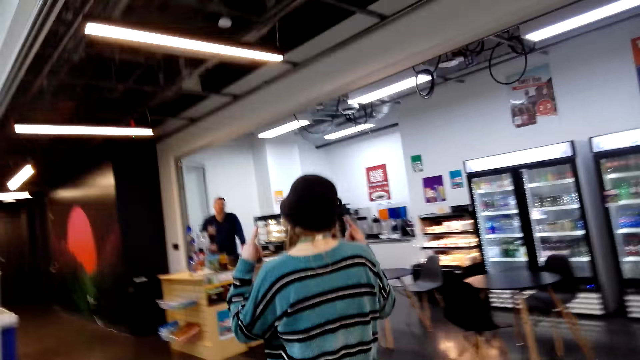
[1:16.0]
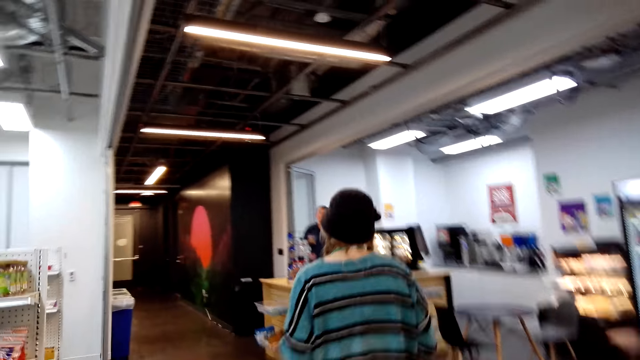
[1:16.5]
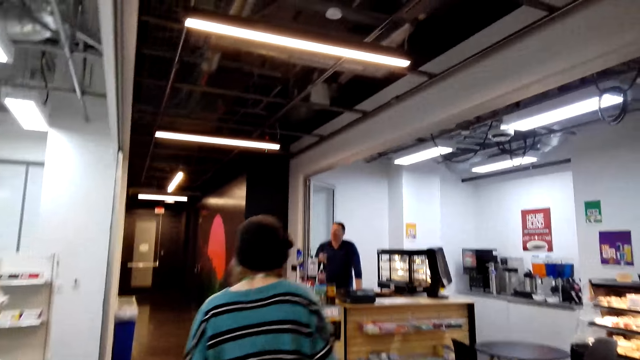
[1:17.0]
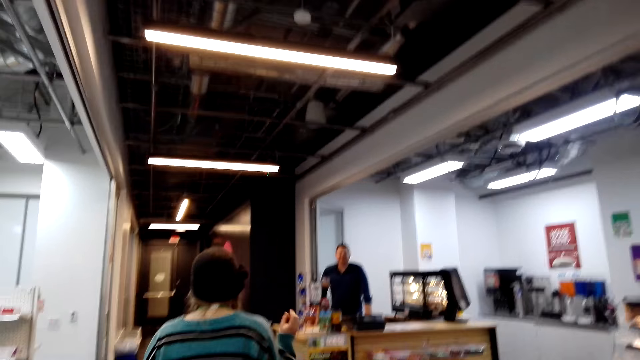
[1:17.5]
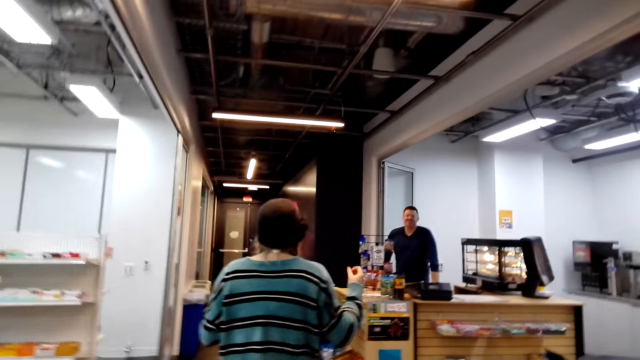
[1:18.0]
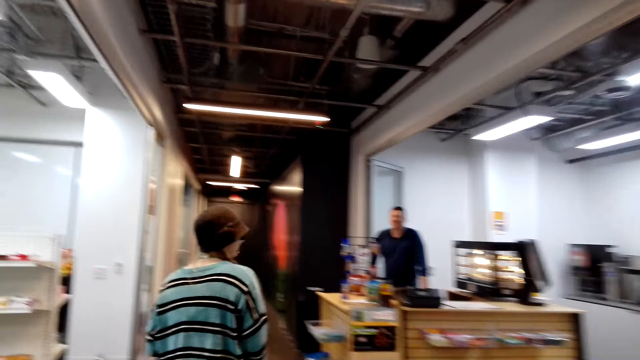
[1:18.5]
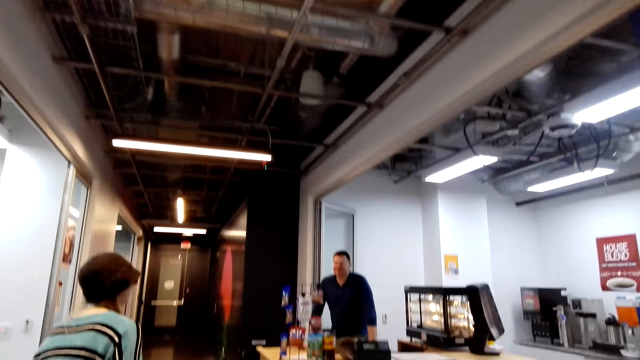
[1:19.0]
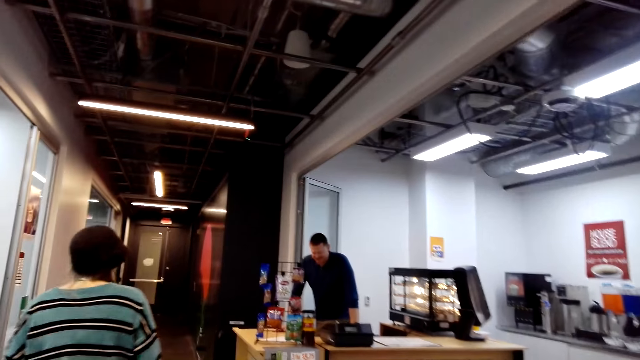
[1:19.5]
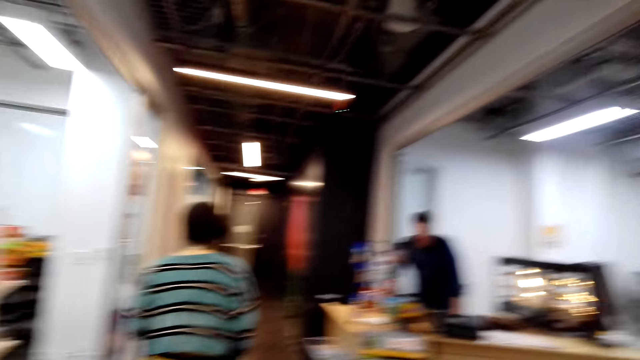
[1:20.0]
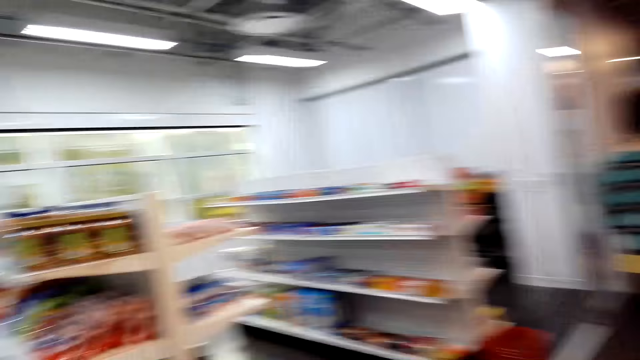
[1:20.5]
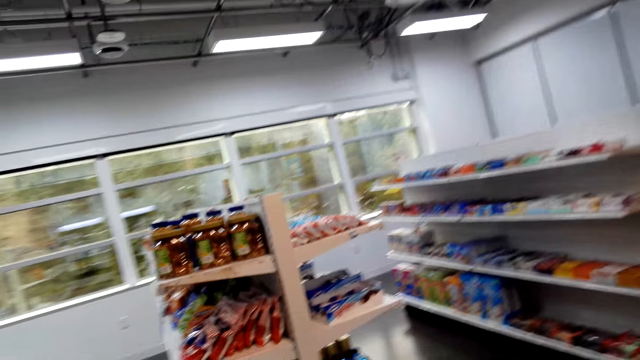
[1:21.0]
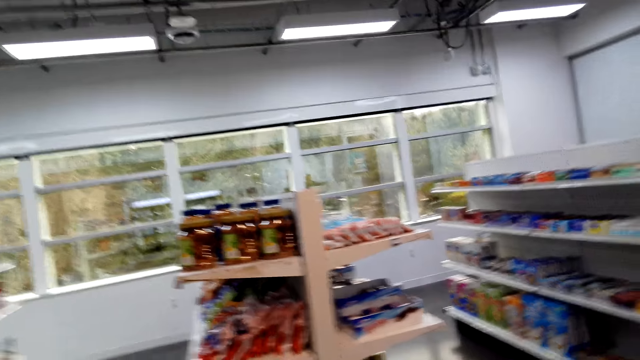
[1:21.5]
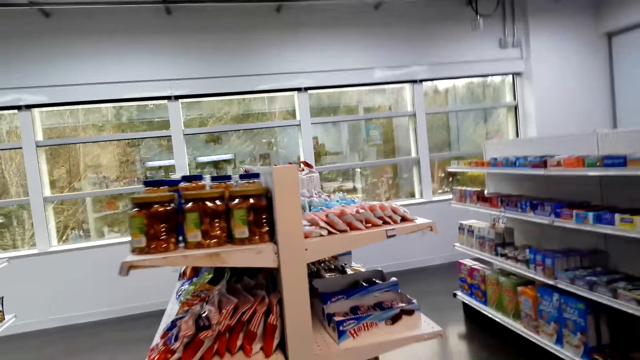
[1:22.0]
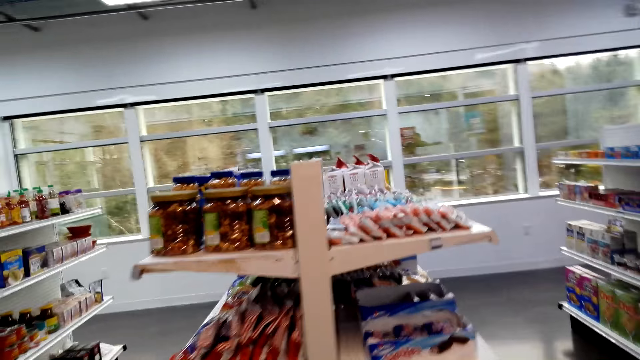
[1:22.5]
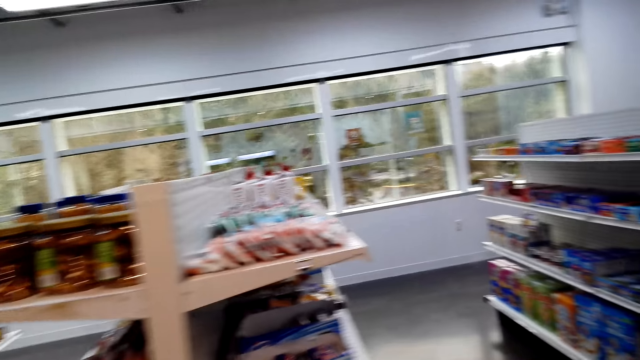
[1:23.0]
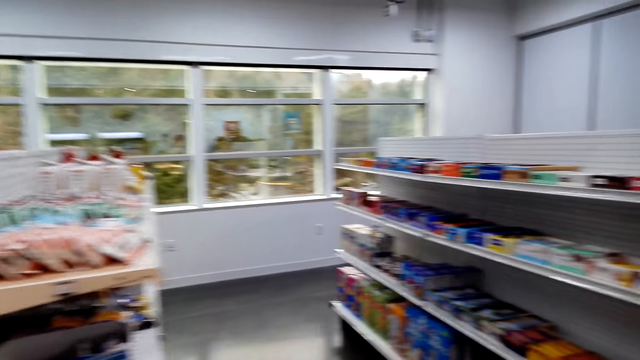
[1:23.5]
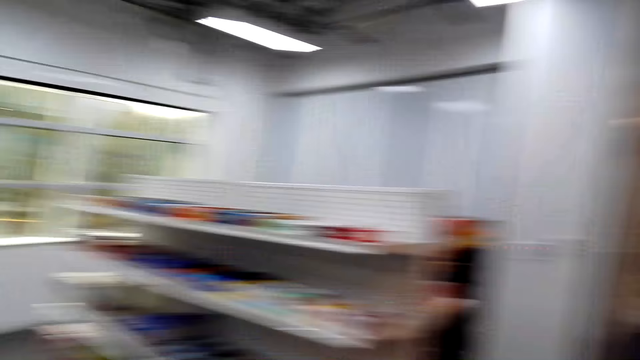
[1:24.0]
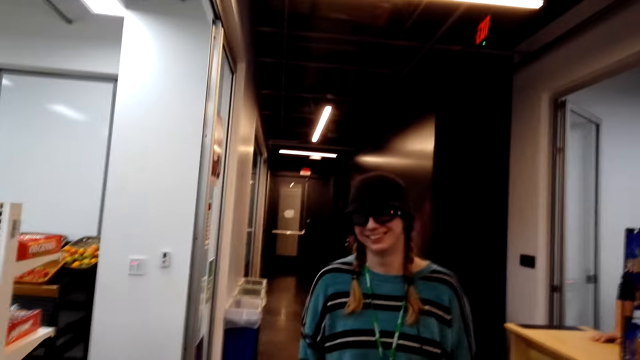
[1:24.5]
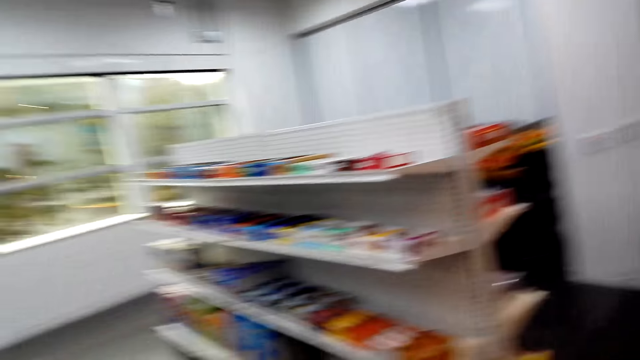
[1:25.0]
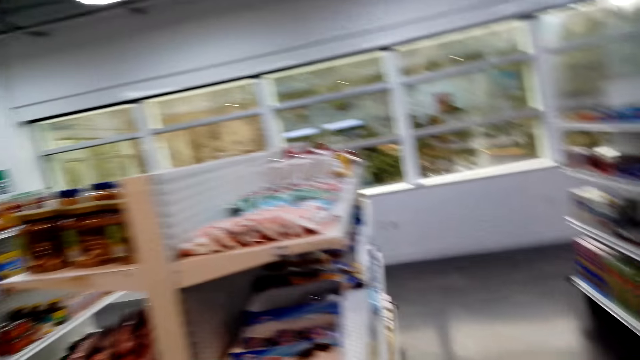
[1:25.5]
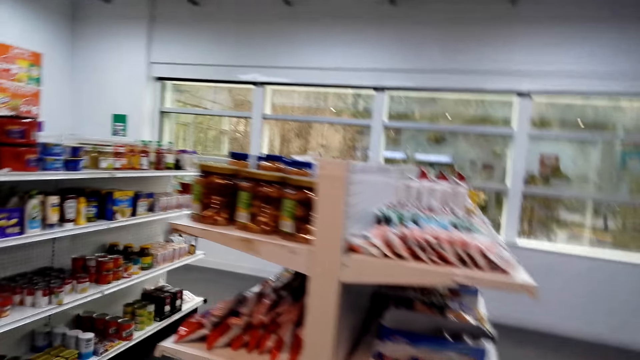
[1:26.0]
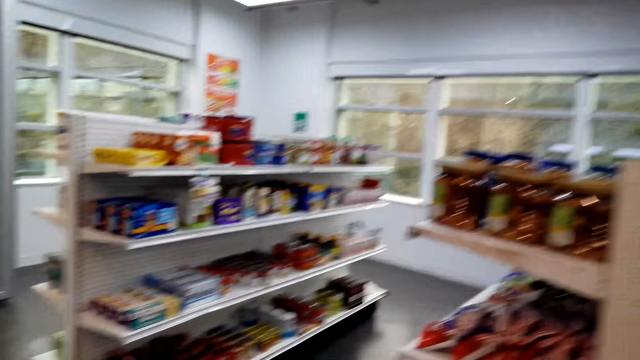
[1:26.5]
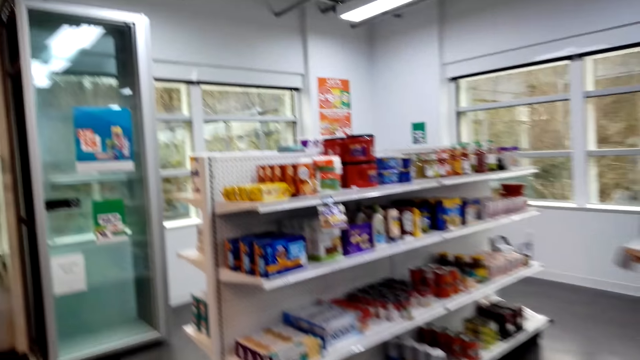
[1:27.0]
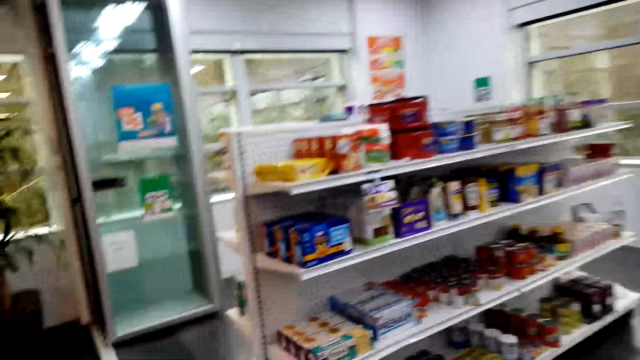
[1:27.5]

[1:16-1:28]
The camera wearer walks towards the counter. They look around.

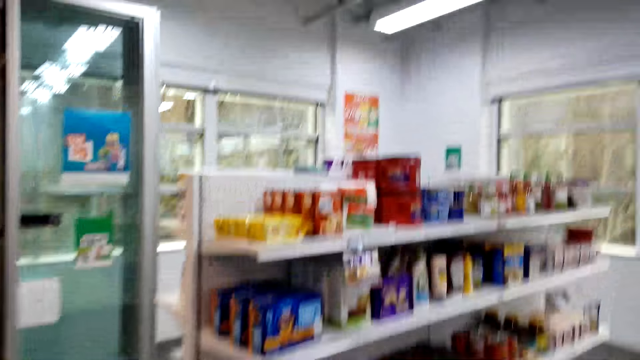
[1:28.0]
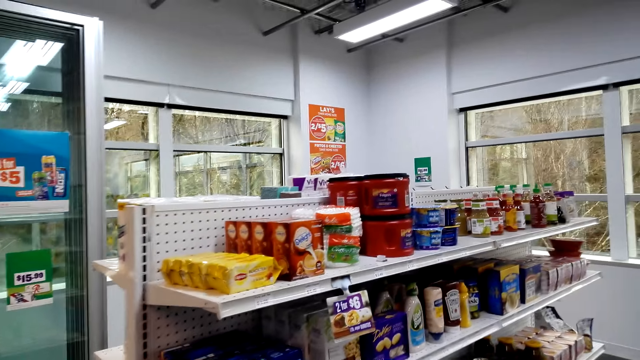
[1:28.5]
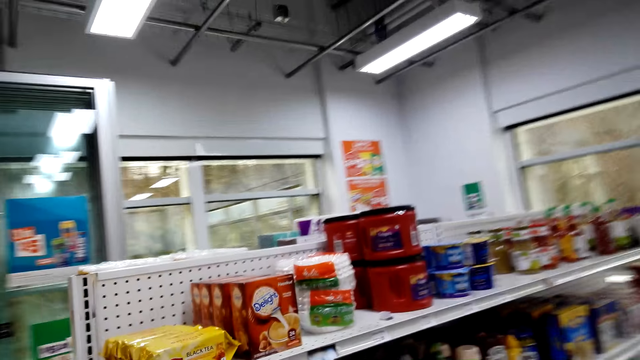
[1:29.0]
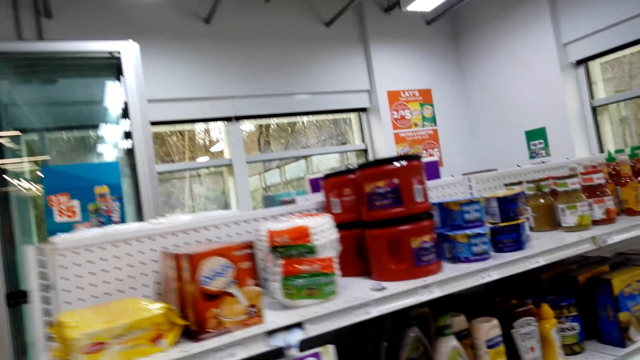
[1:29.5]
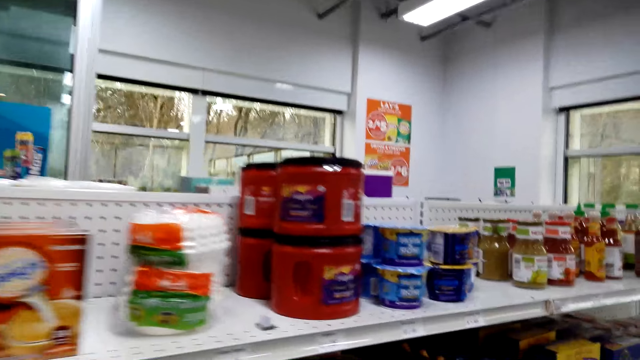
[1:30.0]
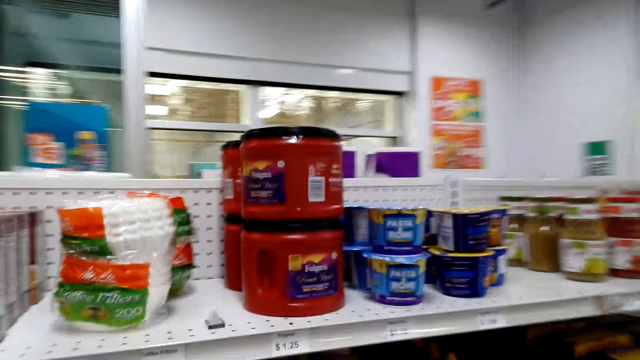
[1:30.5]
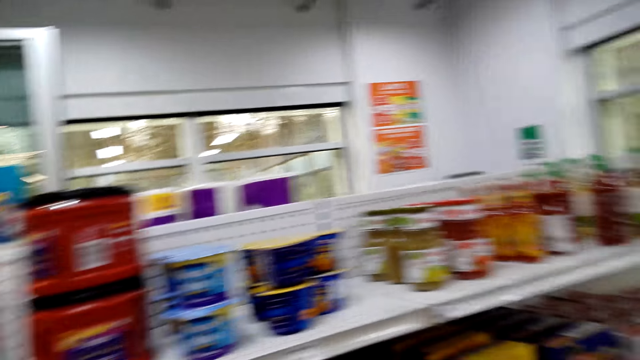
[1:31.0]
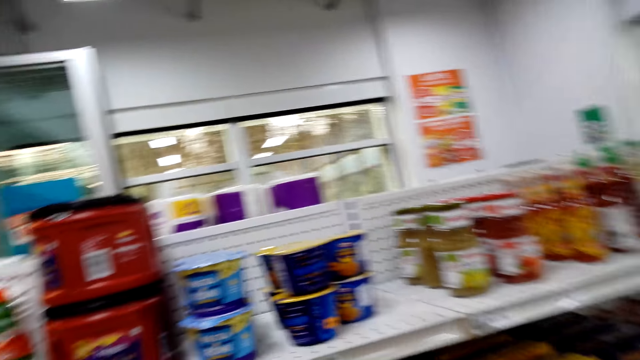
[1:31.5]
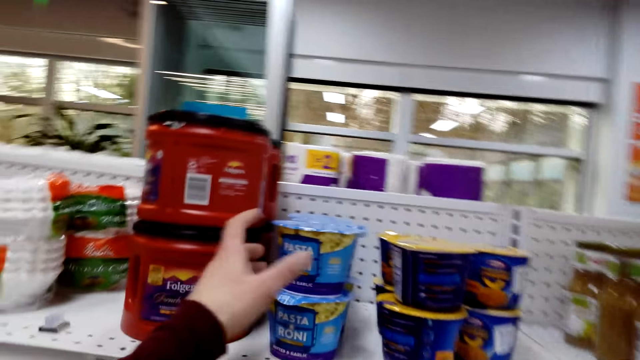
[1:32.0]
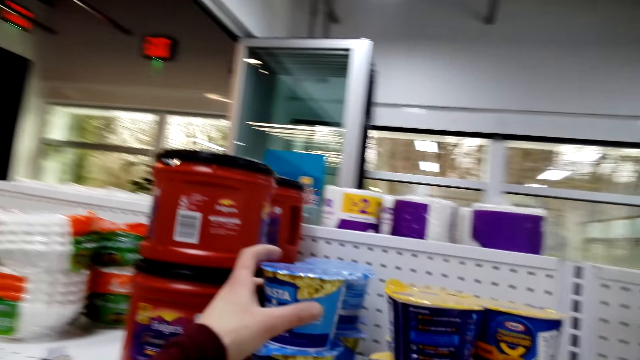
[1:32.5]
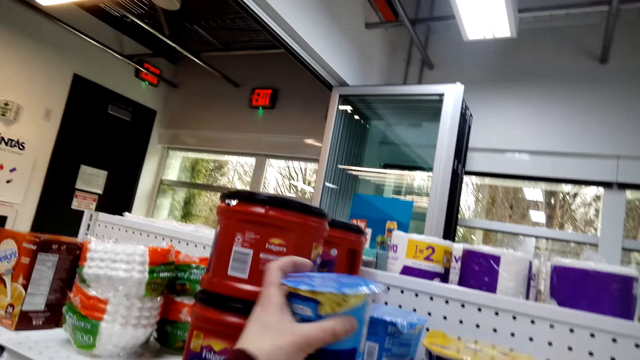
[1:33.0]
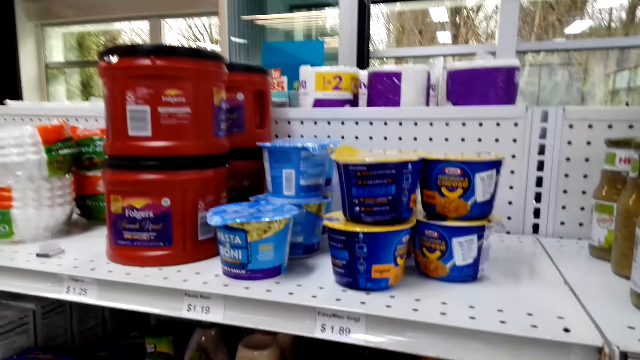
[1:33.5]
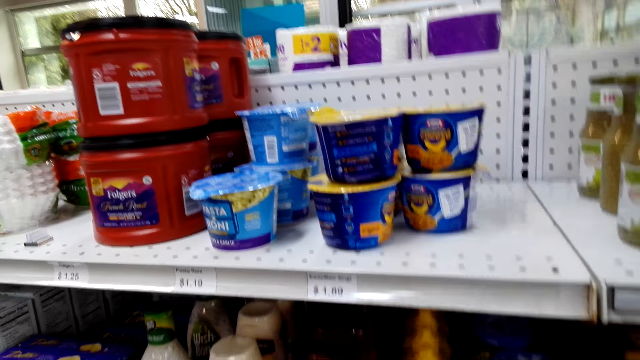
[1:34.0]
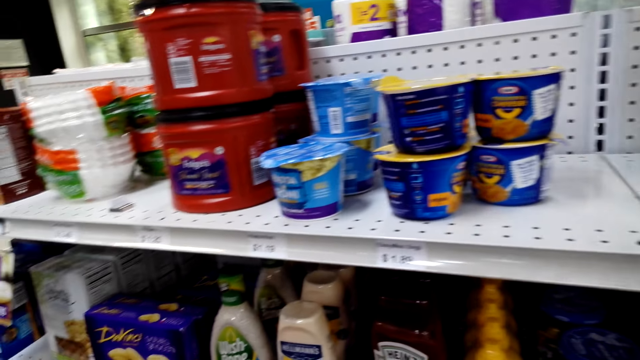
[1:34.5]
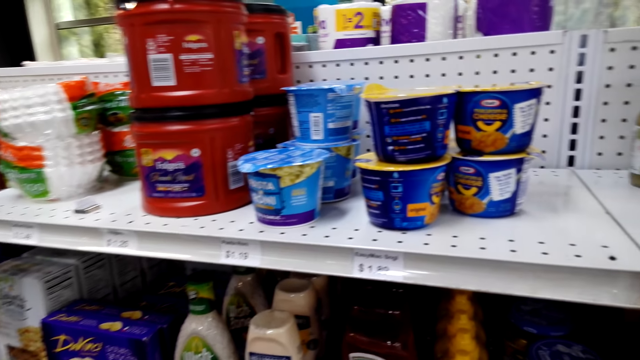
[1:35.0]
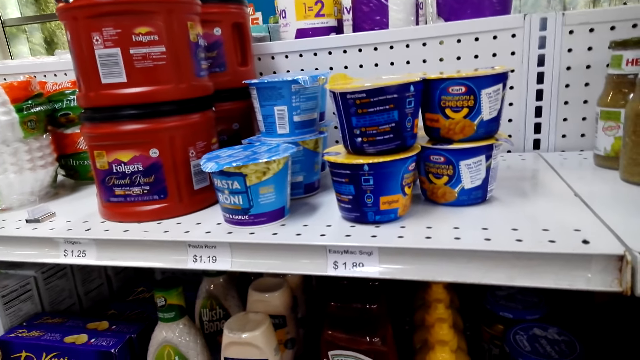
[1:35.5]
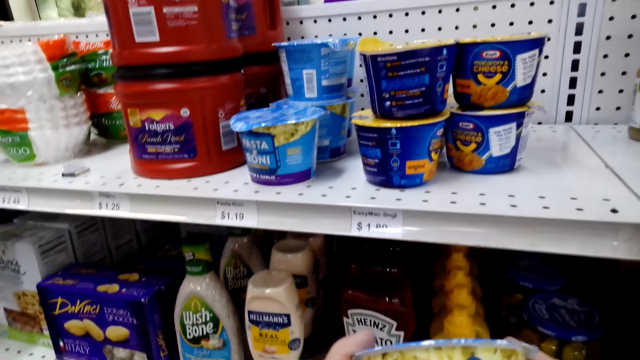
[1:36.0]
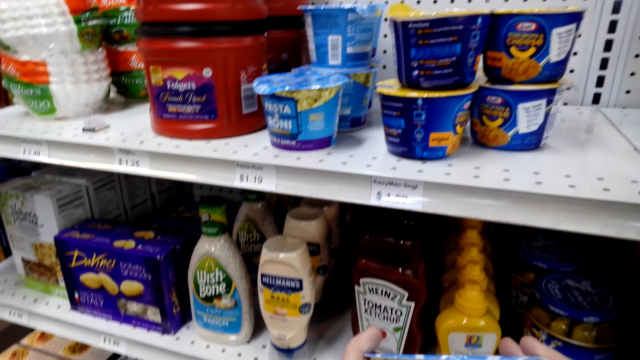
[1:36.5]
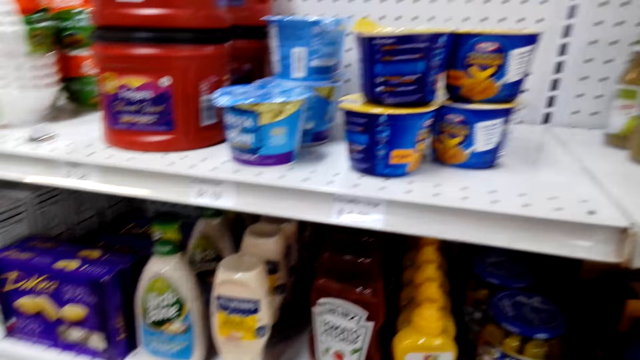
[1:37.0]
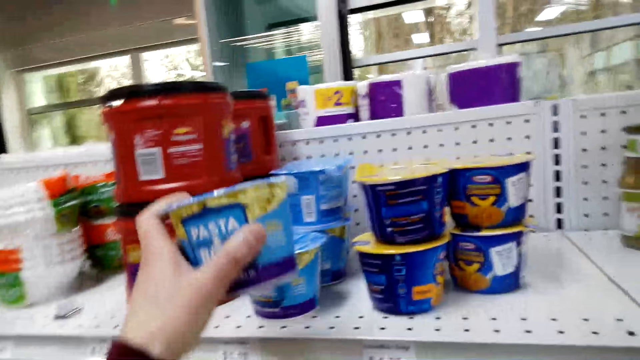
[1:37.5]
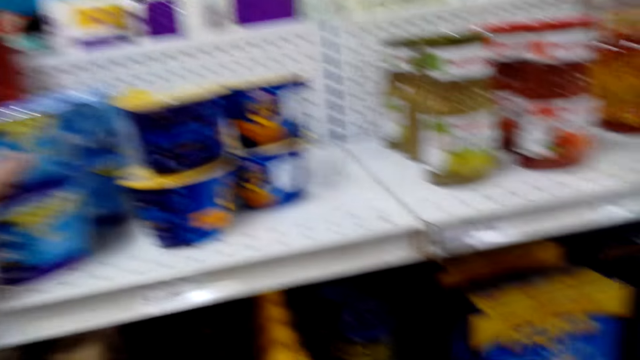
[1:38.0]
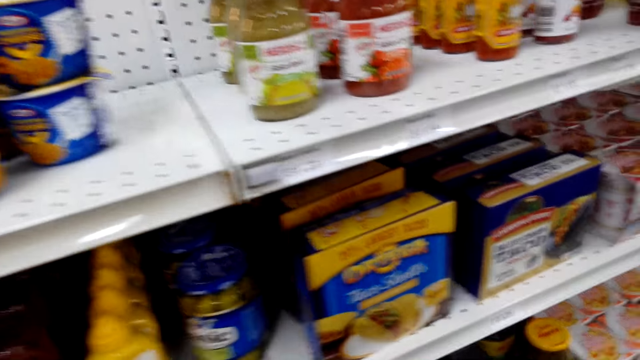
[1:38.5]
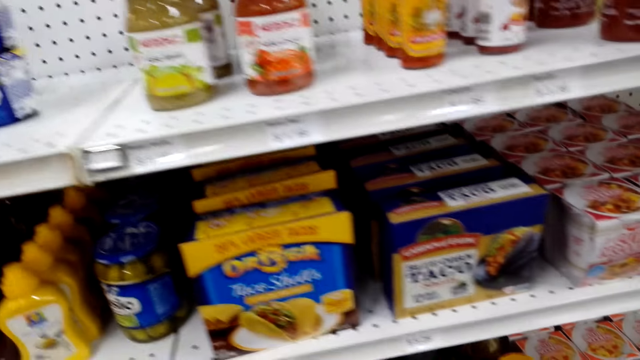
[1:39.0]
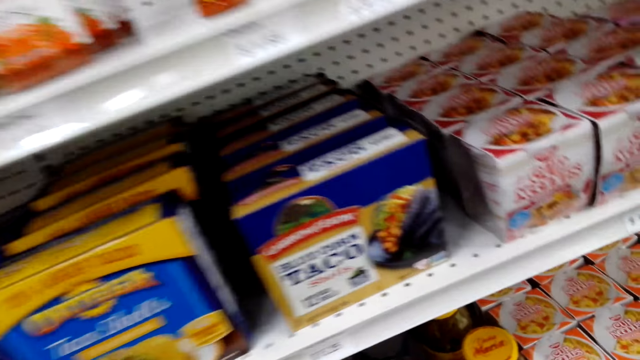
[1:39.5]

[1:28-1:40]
The camera wearer takes a can. They hold the bucket. They return the can.
